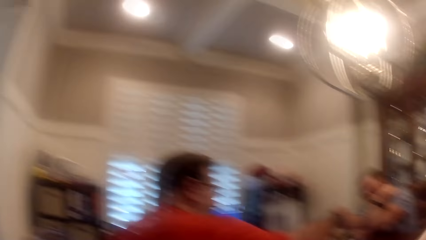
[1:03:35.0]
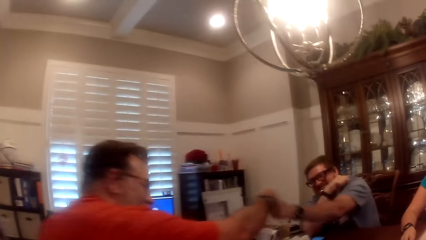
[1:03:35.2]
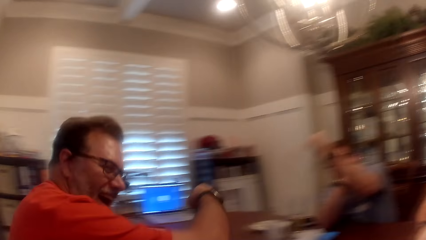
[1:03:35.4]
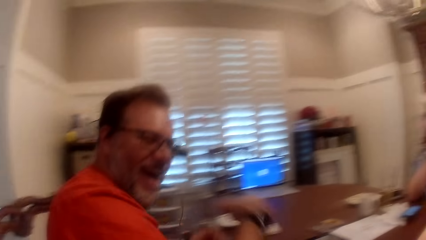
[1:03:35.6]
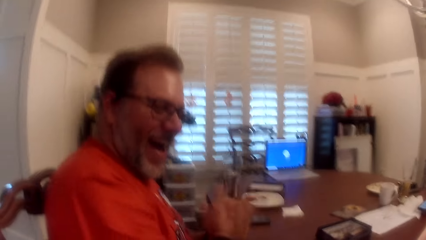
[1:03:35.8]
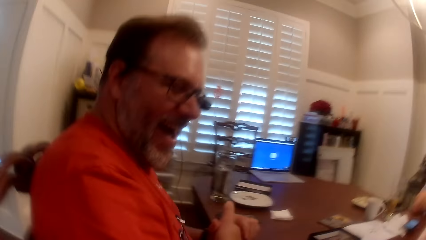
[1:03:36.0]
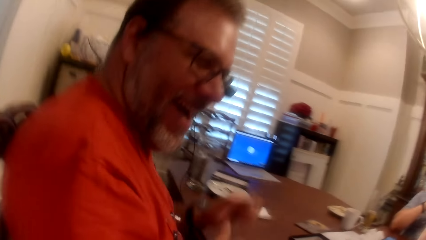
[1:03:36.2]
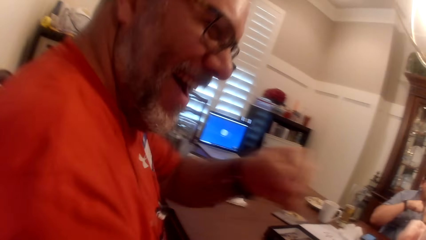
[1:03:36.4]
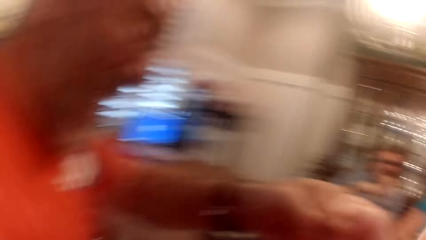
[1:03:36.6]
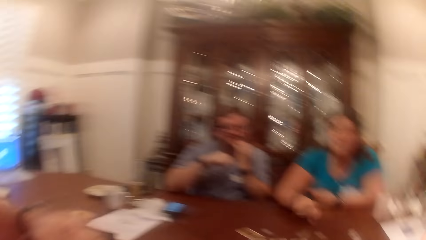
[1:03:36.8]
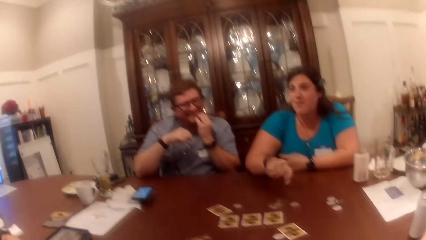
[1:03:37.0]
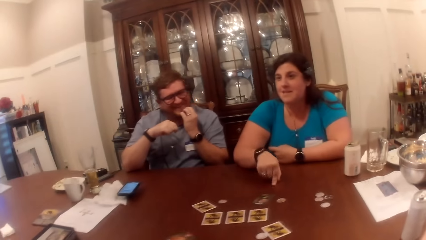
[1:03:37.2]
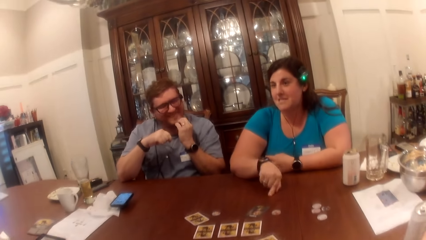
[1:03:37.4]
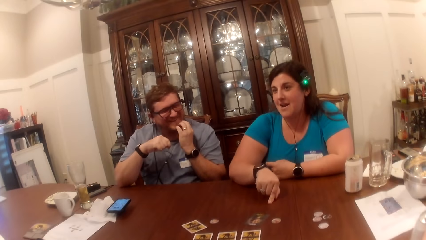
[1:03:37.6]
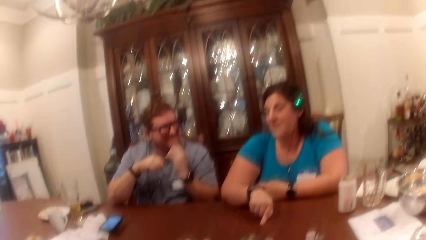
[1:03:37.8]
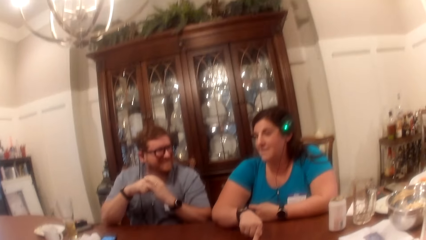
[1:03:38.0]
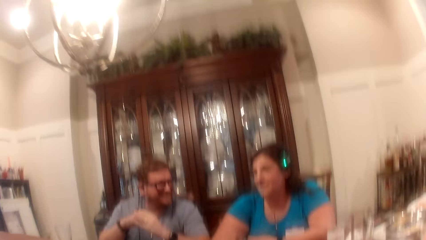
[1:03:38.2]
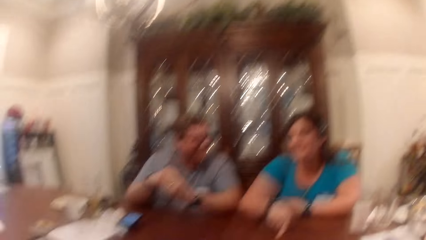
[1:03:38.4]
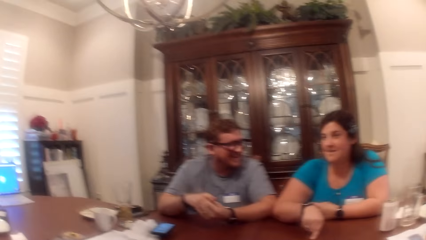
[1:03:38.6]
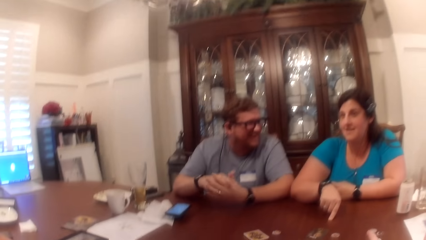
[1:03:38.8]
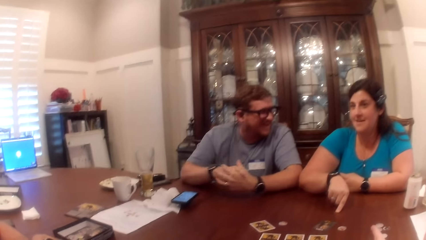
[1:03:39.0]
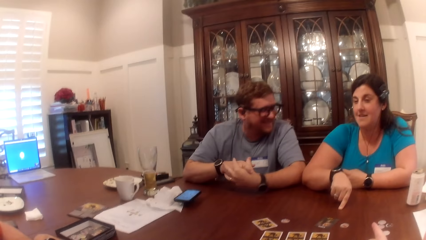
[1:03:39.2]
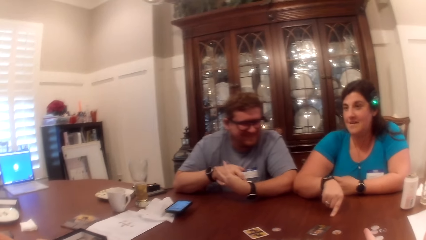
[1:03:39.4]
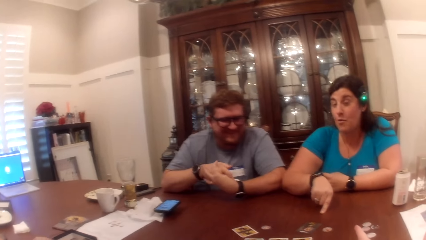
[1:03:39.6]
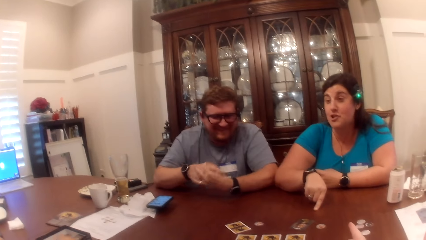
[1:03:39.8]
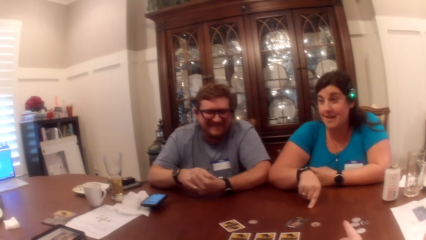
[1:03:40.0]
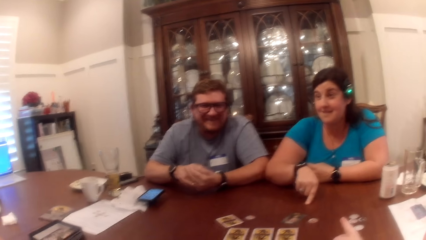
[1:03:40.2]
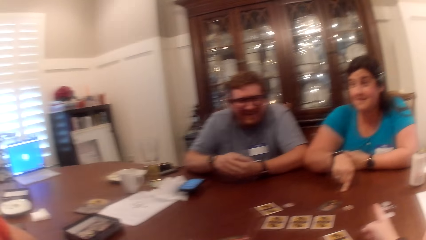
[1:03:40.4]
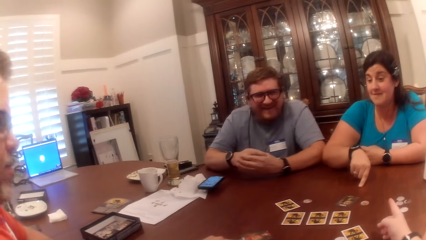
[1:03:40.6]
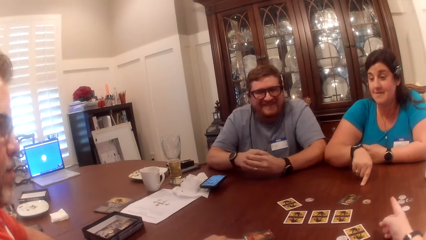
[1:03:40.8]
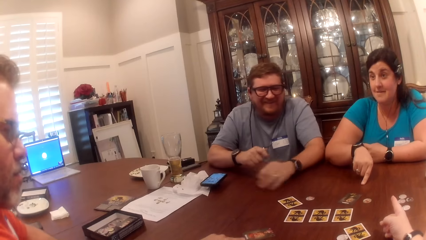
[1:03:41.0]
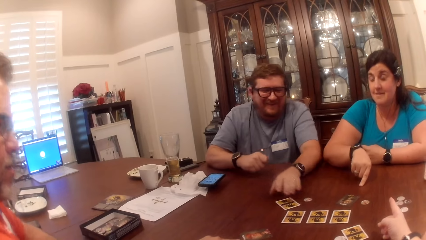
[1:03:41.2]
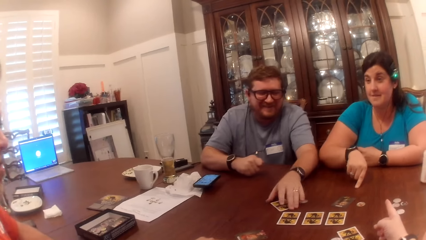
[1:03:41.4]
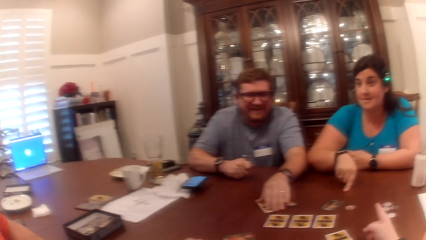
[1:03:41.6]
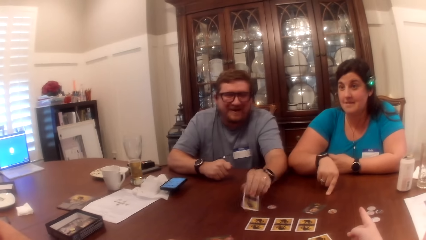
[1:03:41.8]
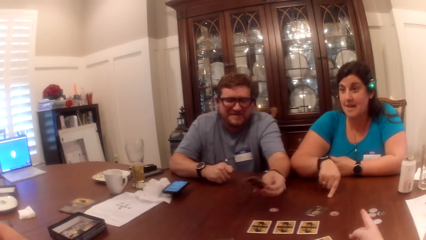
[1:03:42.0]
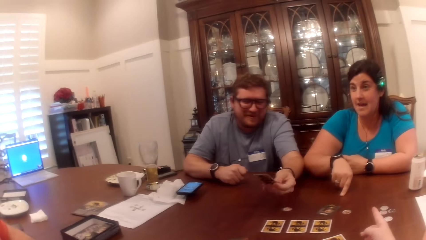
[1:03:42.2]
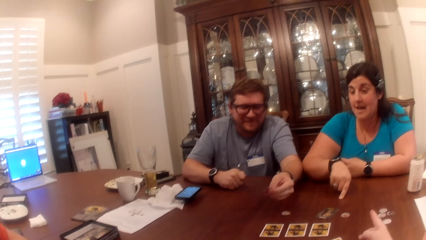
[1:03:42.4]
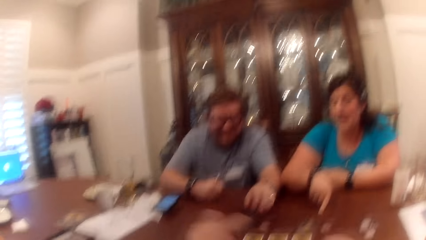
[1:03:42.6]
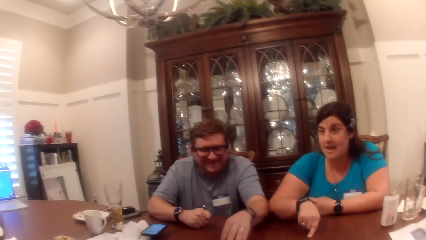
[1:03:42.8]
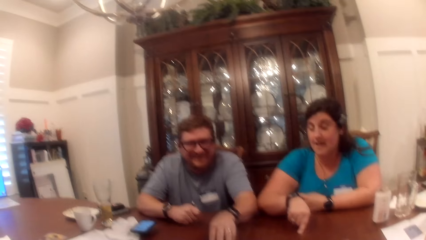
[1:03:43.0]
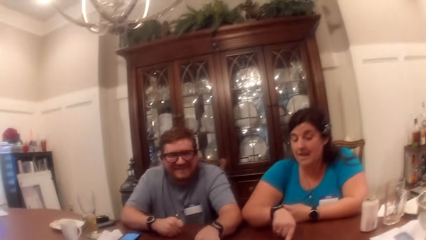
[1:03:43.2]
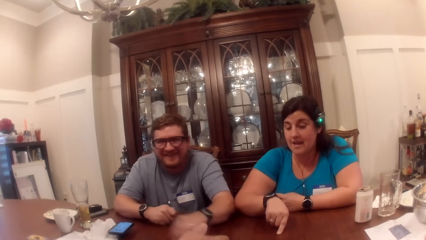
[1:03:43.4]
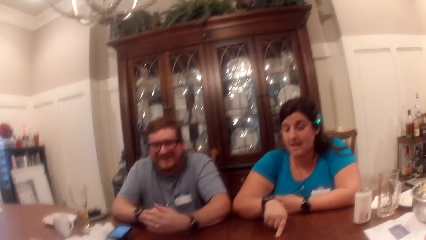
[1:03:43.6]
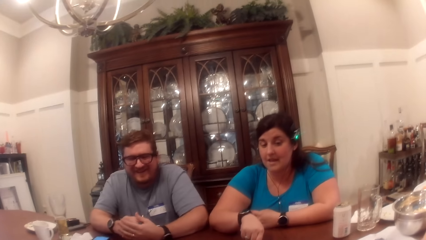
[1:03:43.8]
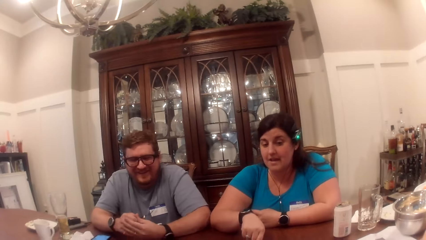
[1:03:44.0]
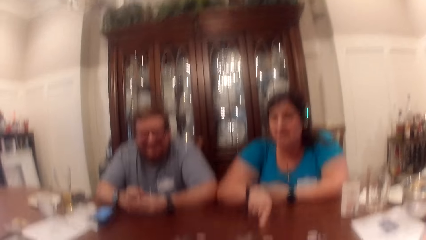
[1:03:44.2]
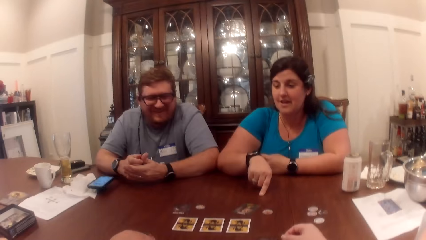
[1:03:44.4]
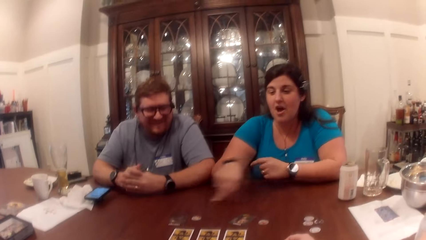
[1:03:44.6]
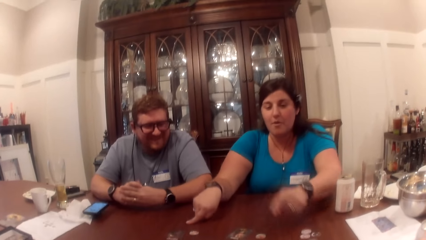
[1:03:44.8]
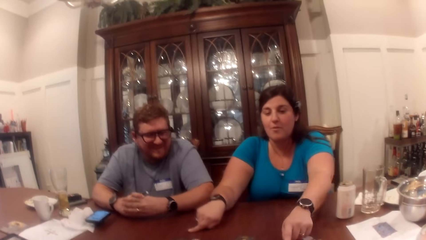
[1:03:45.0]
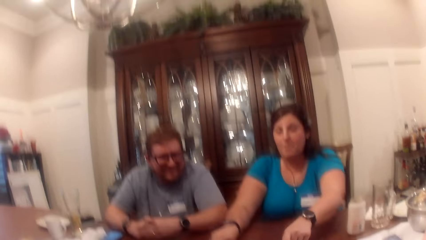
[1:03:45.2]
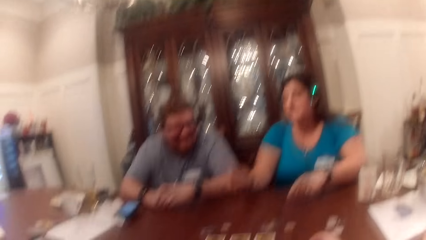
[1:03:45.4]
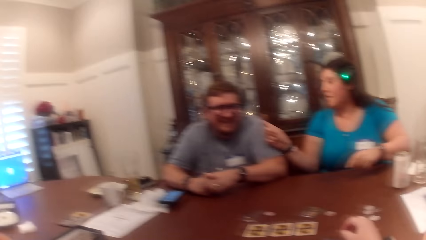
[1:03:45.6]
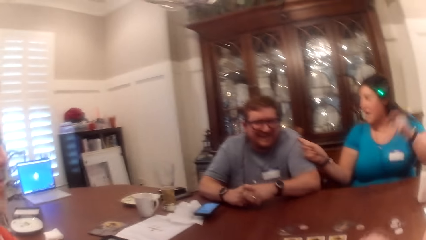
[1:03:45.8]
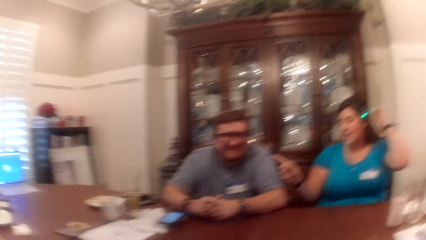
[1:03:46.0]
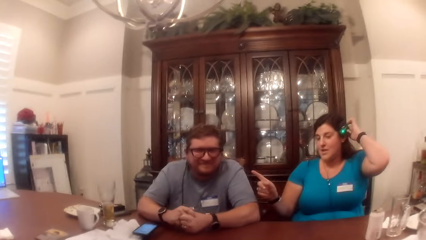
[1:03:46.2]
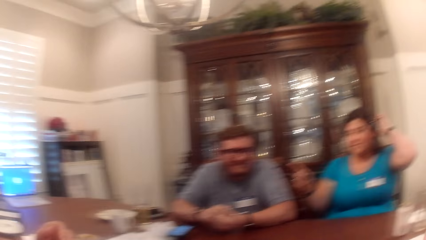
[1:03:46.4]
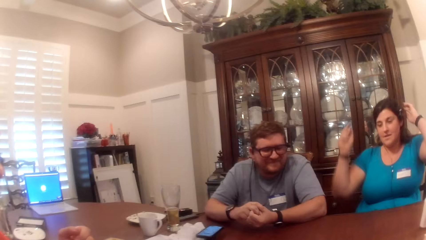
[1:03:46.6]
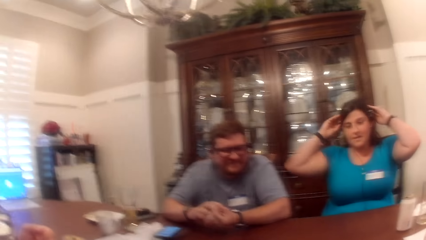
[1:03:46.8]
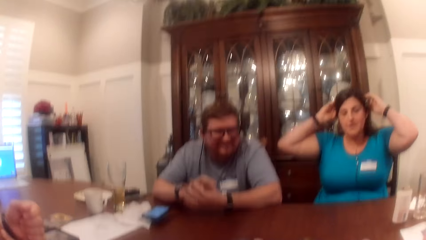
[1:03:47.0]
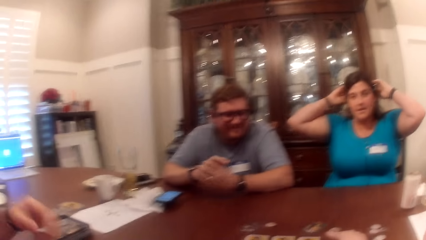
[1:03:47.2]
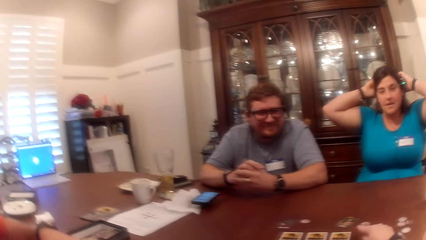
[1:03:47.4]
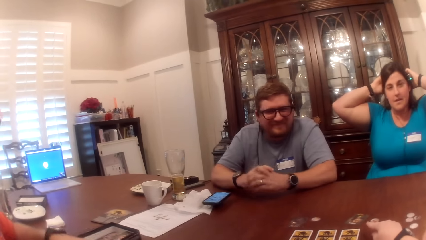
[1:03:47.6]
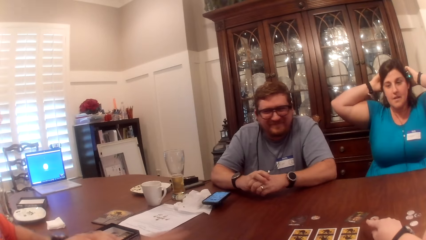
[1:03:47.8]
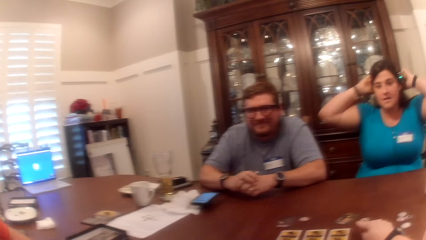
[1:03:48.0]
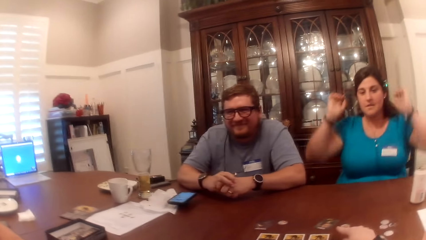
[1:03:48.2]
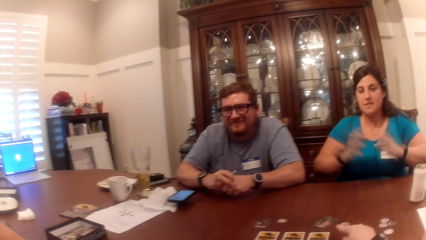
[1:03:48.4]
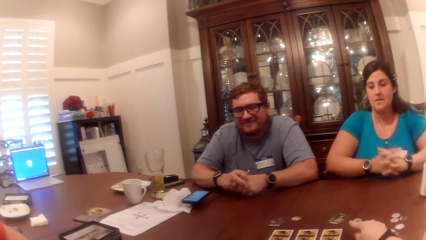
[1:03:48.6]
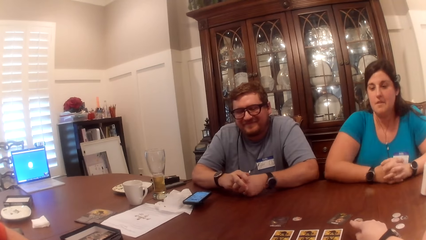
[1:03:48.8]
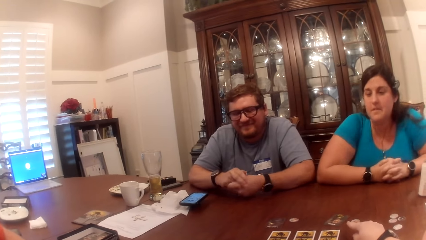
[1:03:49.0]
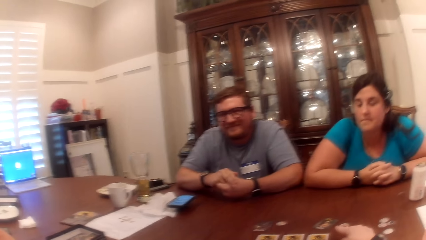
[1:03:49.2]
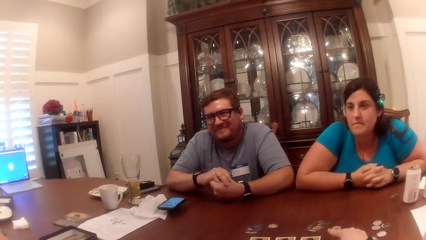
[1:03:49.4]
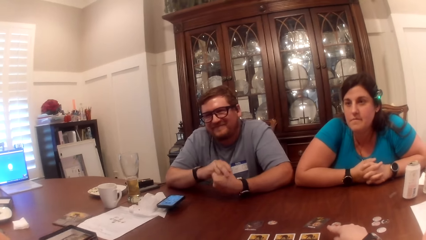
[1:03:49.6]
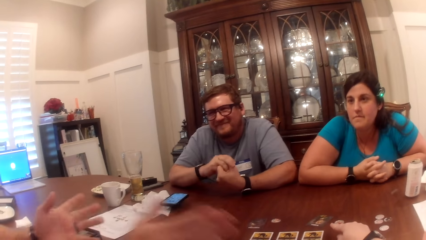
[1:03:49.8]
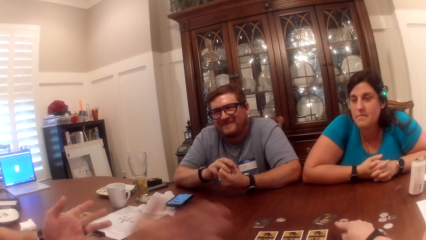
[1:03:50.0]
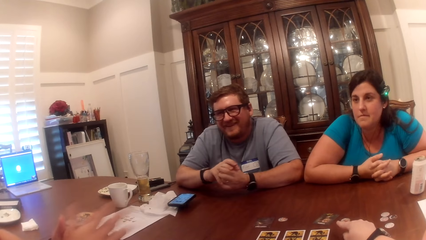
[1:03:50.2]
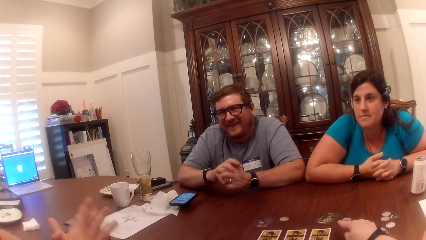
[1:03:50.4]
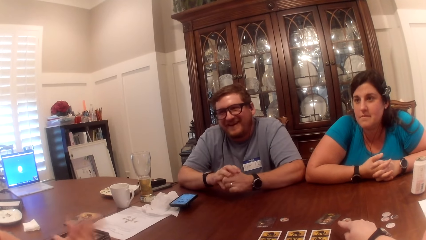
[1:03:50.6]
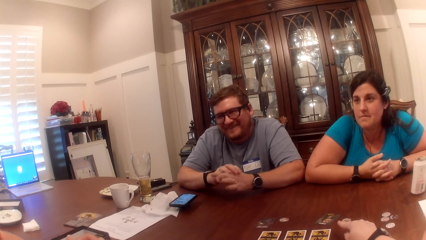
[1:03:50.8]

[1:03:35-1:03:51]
A woman speaks to a man, another man, and the camera wearer at the table. The camera wearer speaks to the first man, the other man, and the woman at the table. The woman speaks to the first man, the other man, and the camera wearer at the table. The other man turns a card on the table with his left hand. The other man speaks to the first man, the woman, and the camera wearer at the table. The first man speaks to the other man, the woman, and the camera wearer at the table. The camera wearer speaks to the first man, the other man, and the woman at the table. The woman speaks to the first man, the other man, and the camera wearer at the table. The woman removes both hands from the table. The camera wearer speaks to the first man, the other man, and the woman at the table. The woman touches her hair with both hands. The first man speaks to the other man, the woman, and the camera wearer at the table. The woman places both hands on the table.
